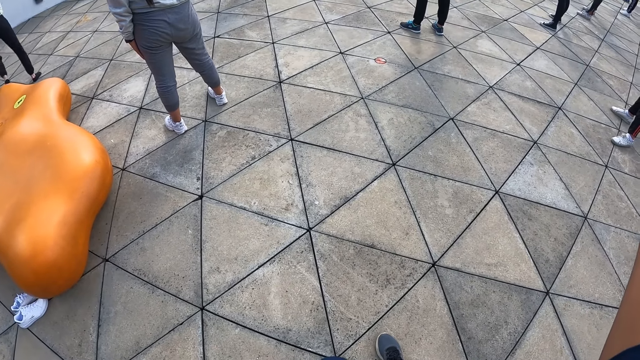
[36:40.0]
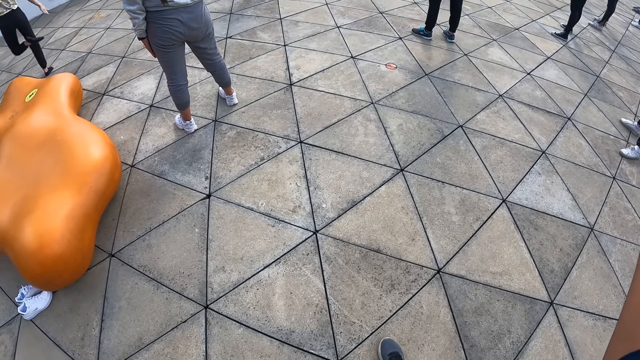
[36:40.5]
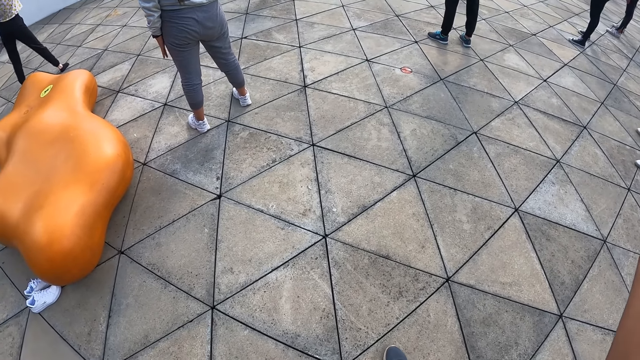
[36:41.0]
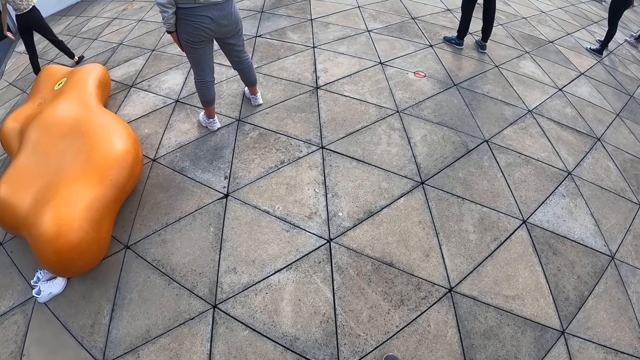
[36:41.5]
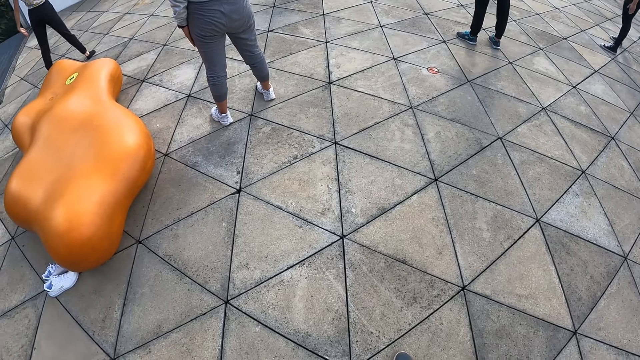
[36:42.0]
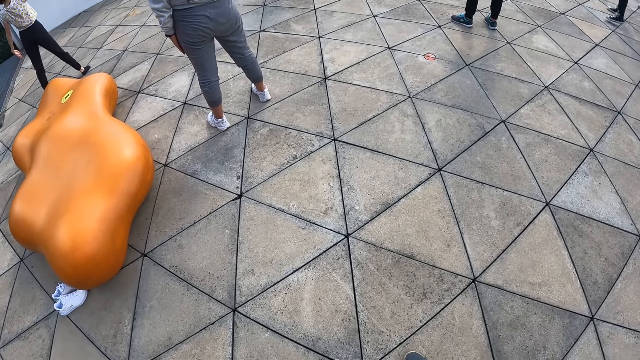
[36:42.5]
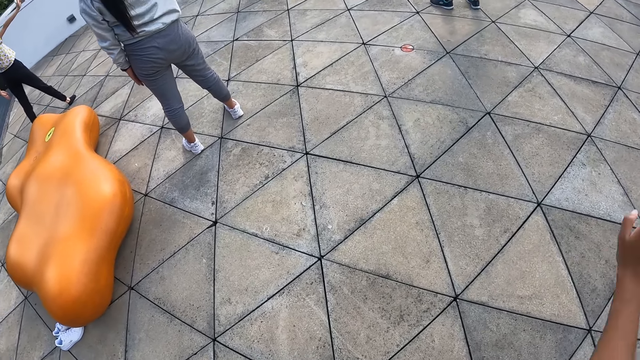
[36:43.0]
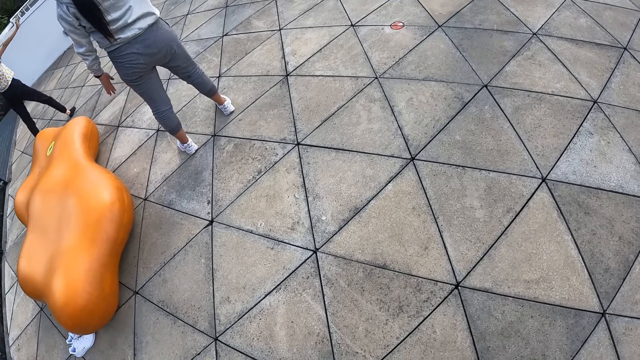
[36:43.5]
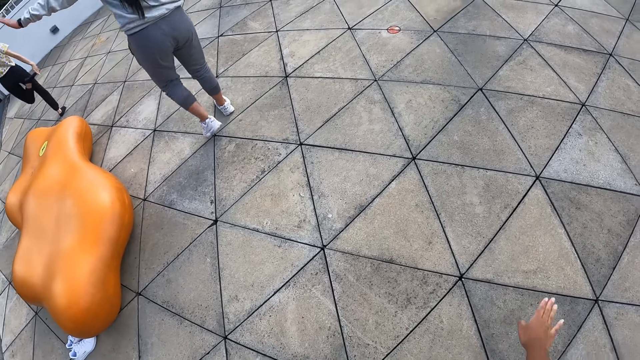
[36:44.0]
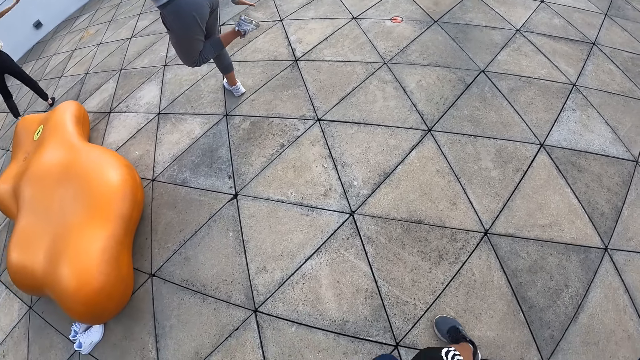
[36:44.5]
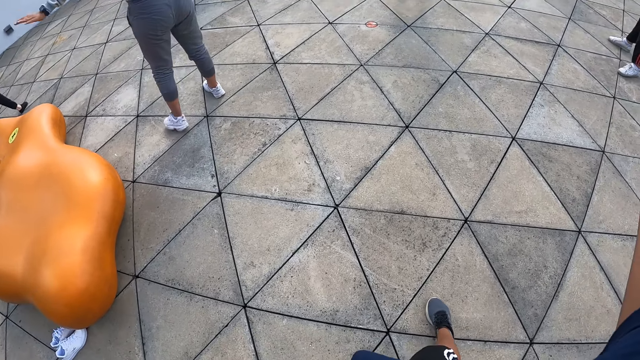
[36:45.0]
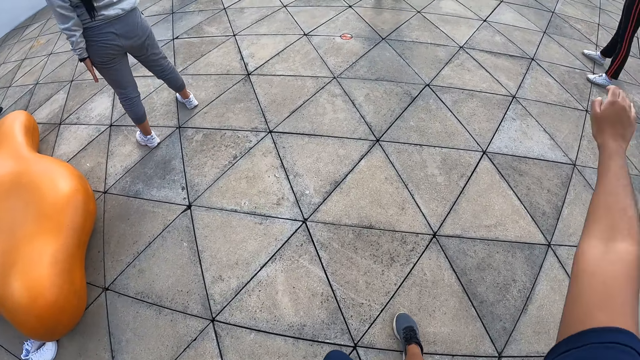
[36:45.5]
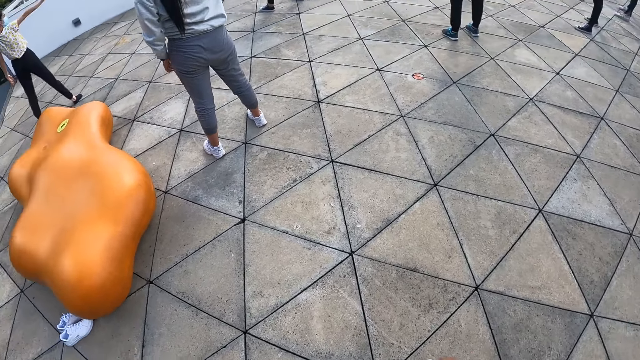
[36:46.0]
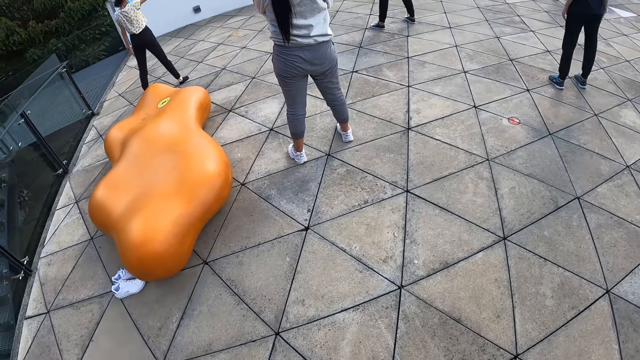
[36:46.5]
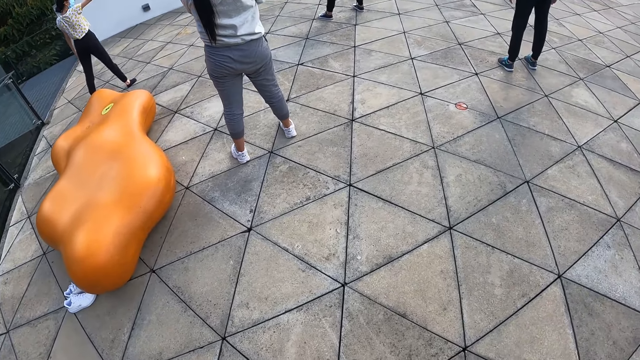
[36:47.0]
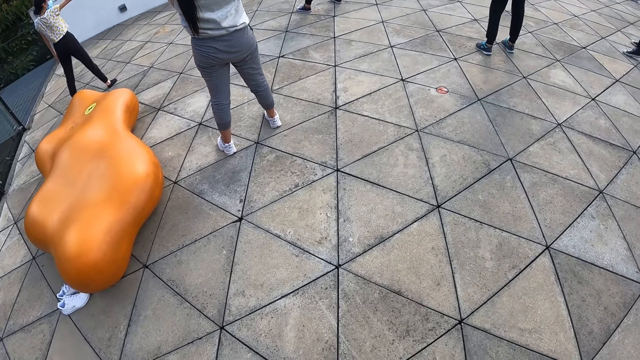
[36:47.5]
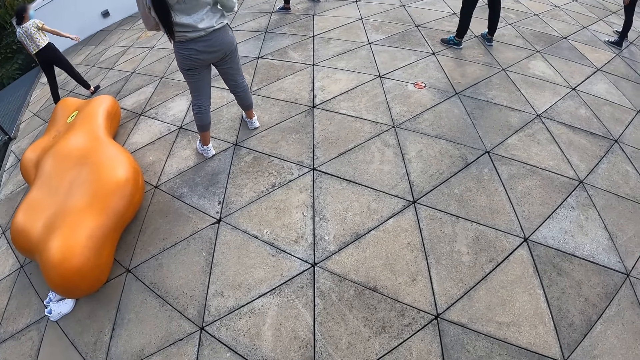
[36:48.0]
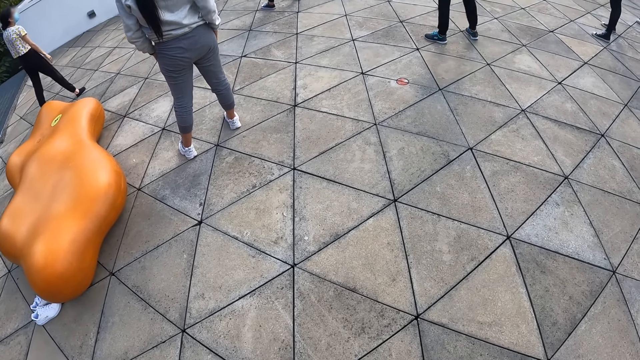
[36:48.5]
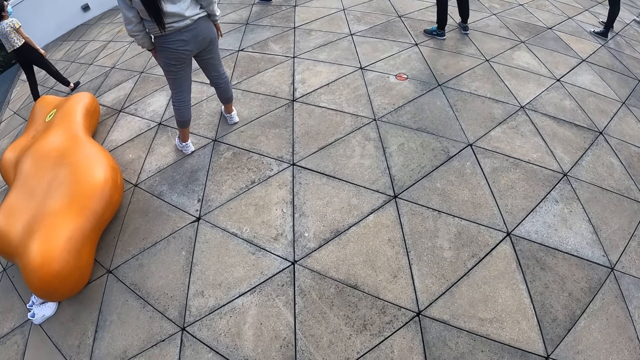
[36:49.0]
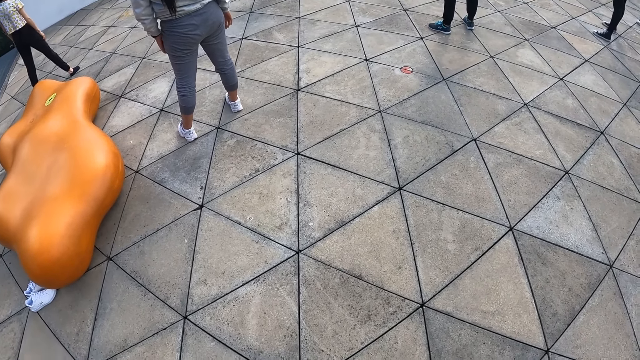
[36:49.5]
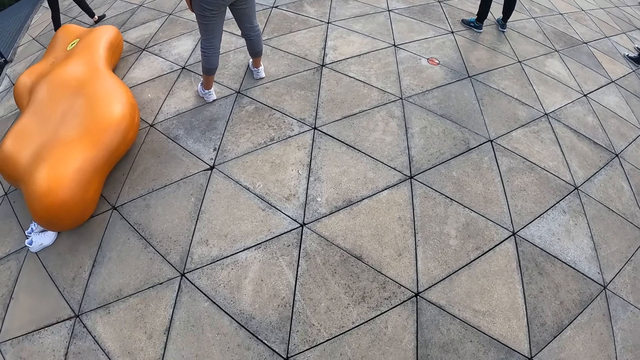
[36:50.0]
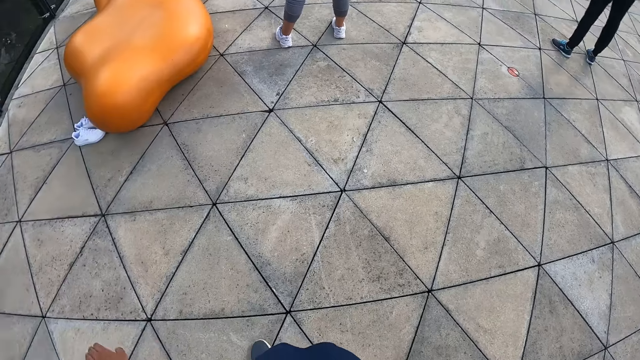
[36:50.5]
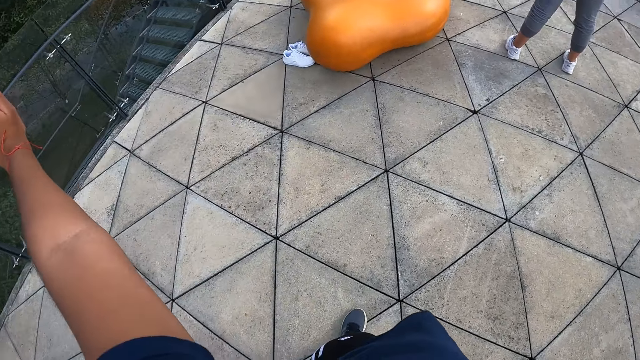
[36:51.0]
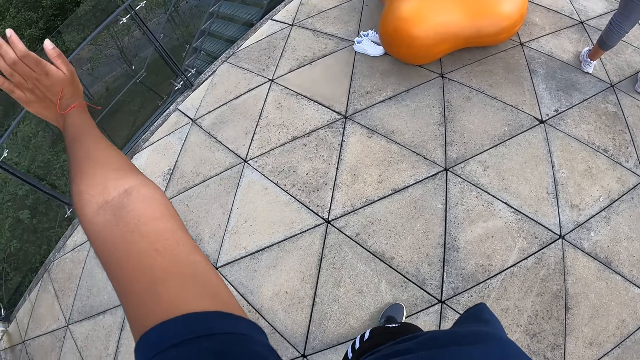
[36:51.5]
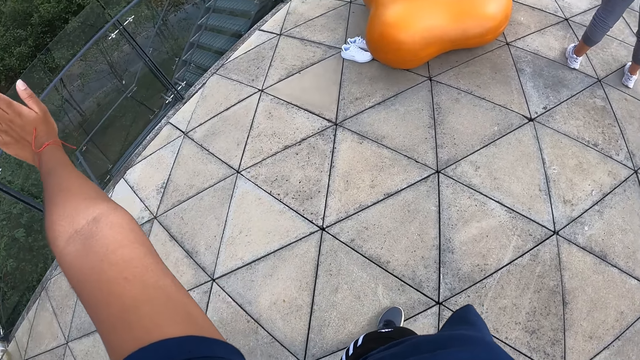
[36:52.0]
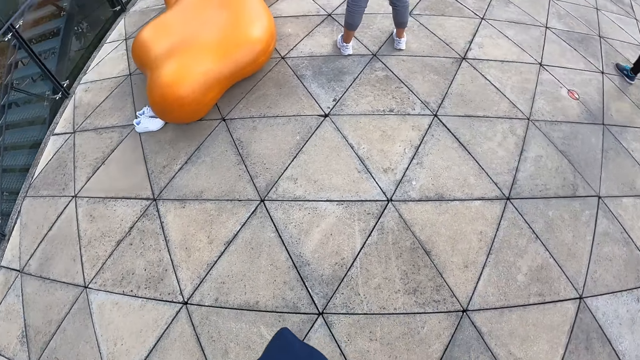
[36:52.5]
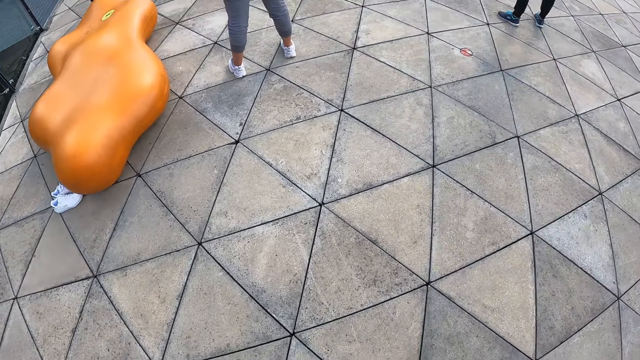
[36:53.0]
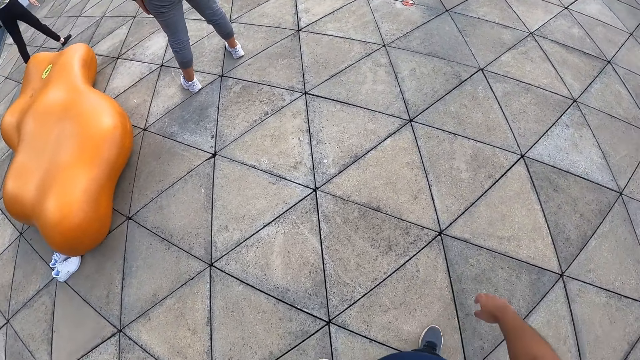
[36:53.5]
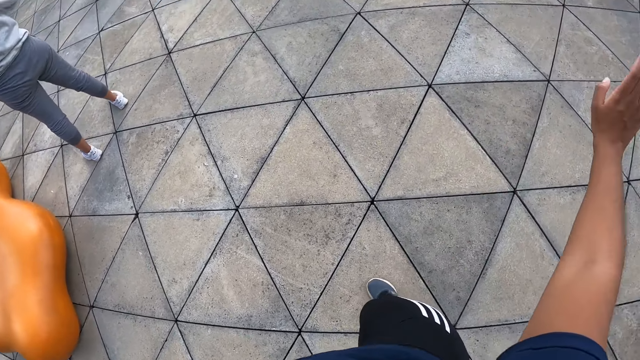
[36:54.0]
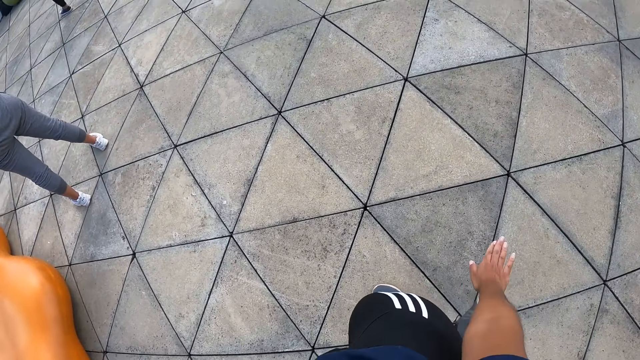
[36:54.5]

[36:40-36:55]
The camera wearer looks around. They lift their hand. They look around. They lift their hand. They look around. They spread their hands. They lift their hand.

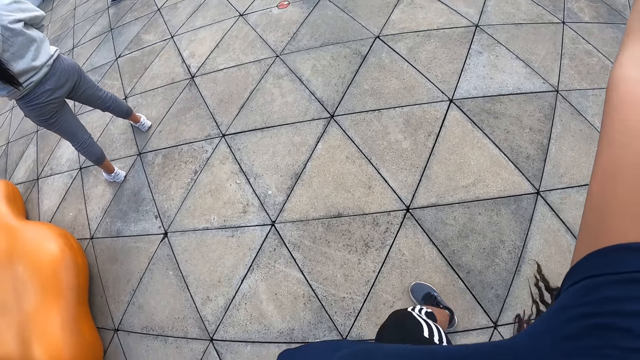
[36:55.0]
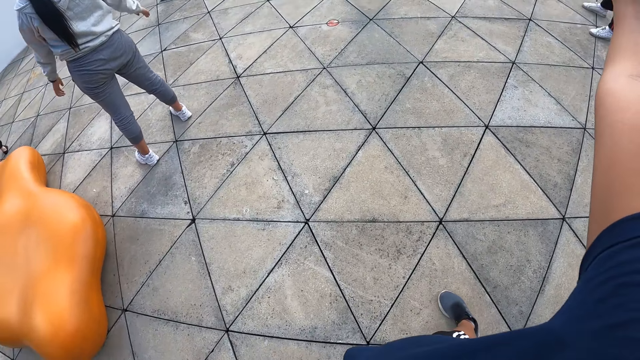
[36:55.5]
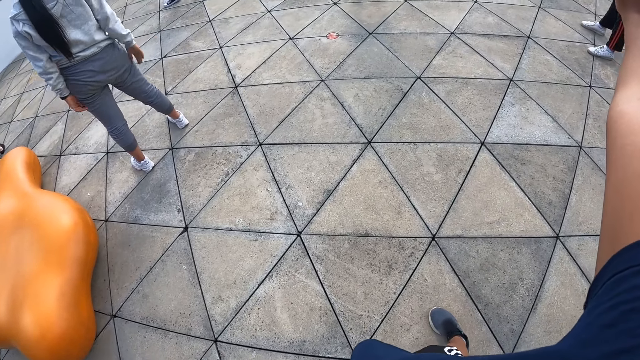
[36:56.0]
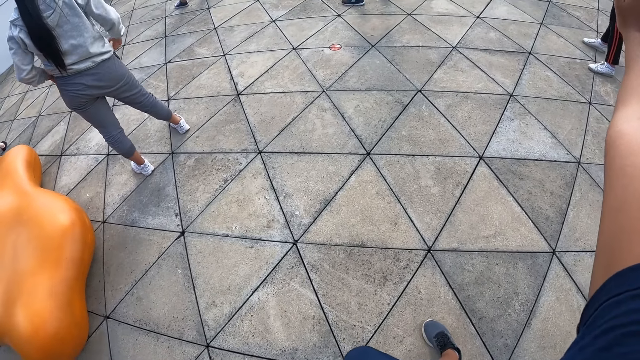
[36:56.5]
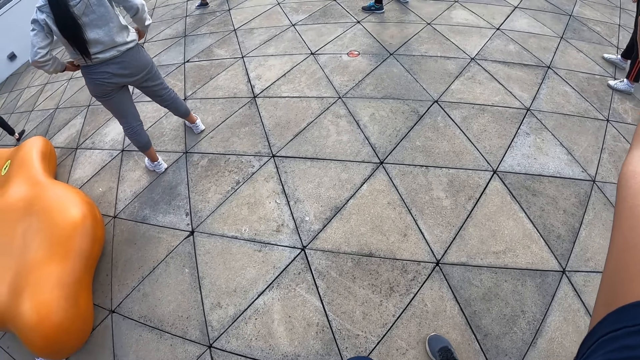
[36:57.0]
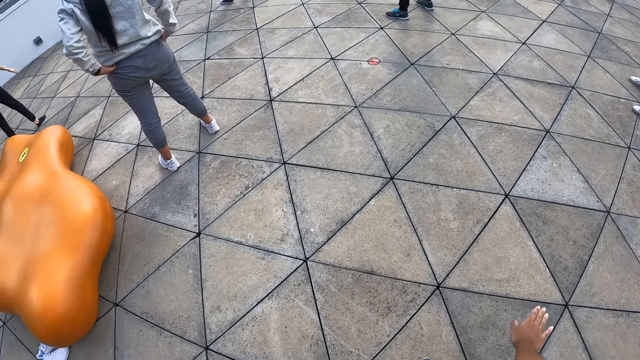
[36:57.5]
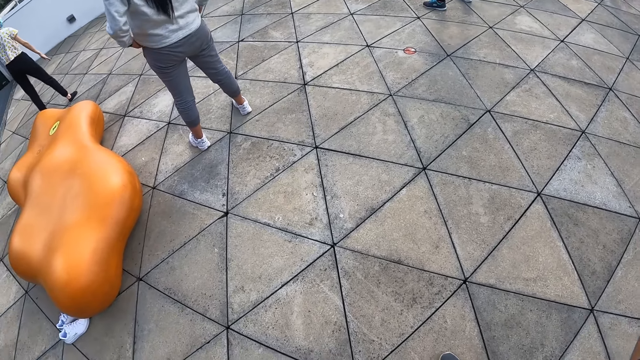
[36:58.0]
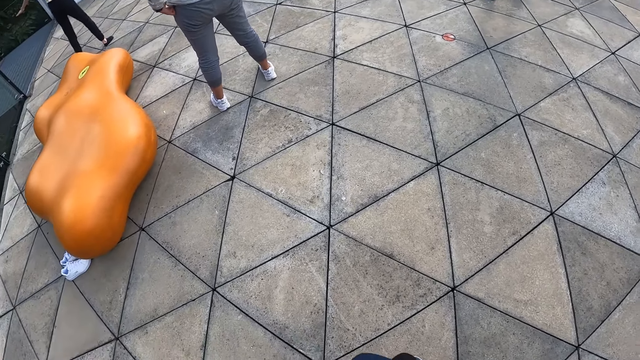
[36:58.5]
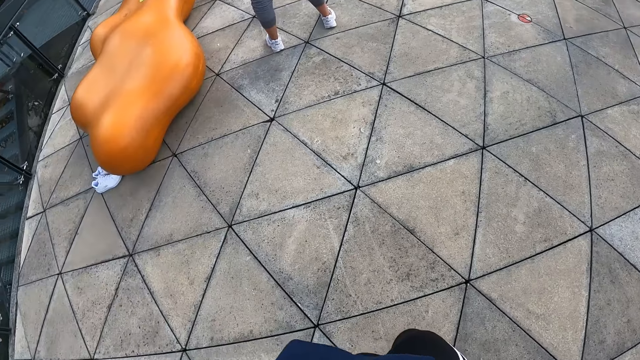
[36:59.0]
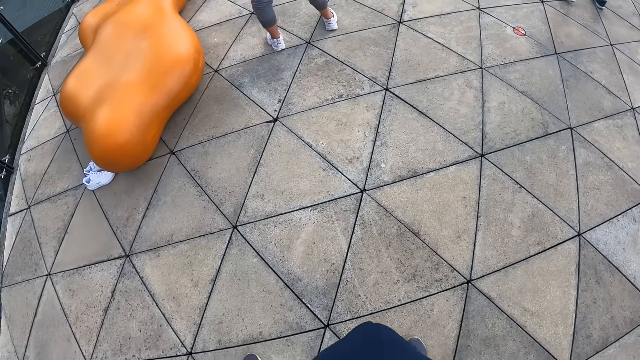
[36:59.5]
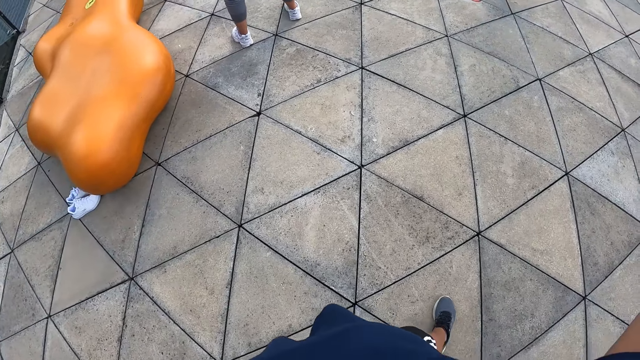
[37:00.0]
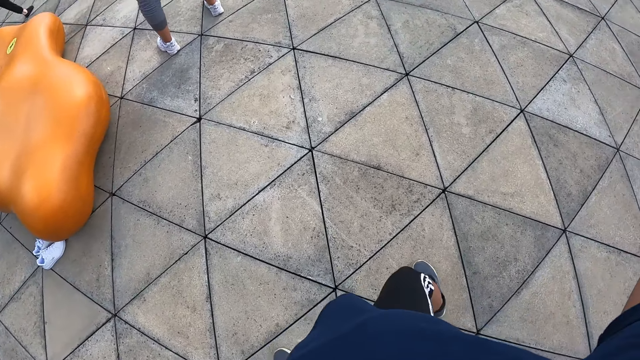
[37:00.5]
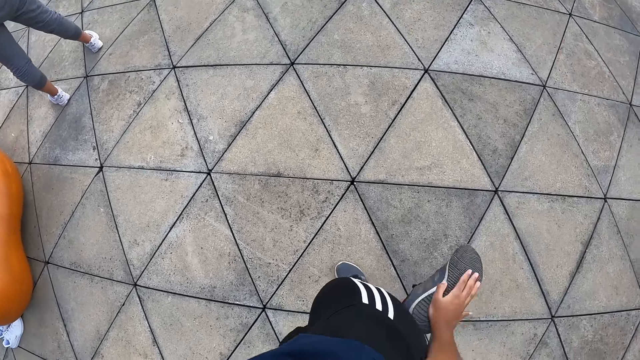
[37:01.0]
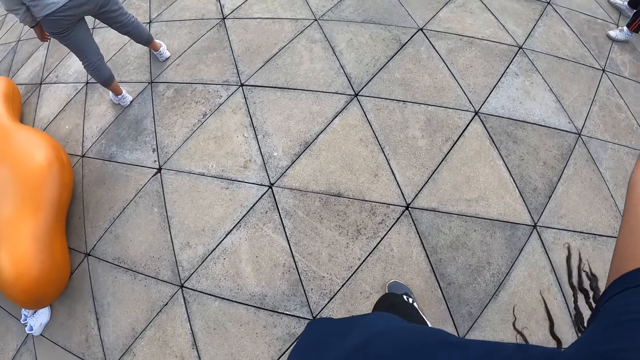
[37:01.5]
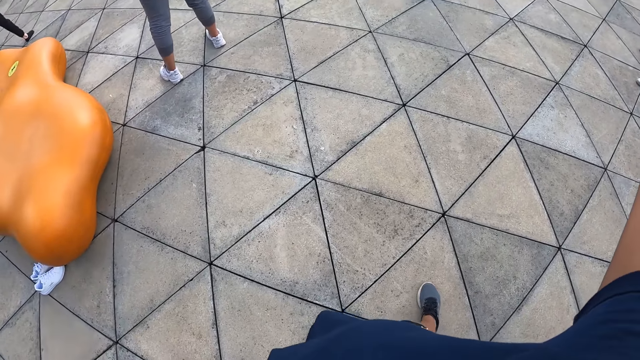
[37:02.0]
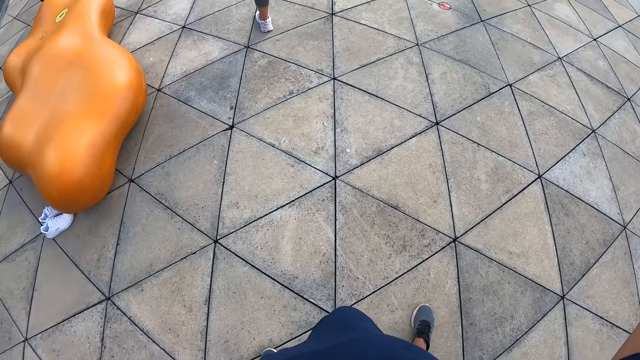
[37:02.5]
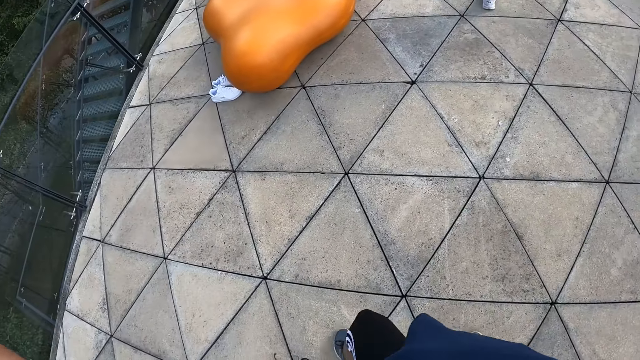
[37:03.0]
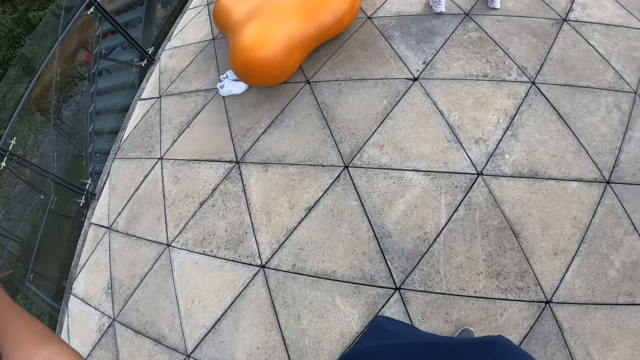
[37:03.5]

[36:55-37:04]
The camera wearer looks around. She taps her feet with her hand. She works out.
